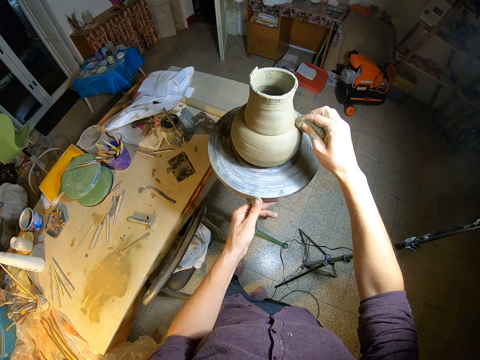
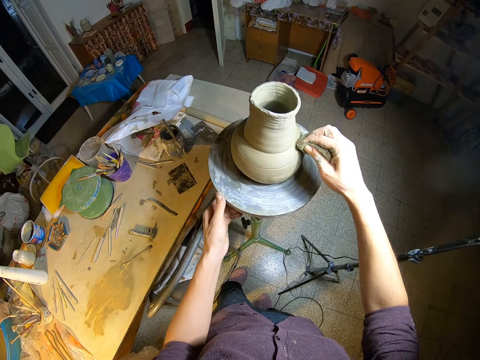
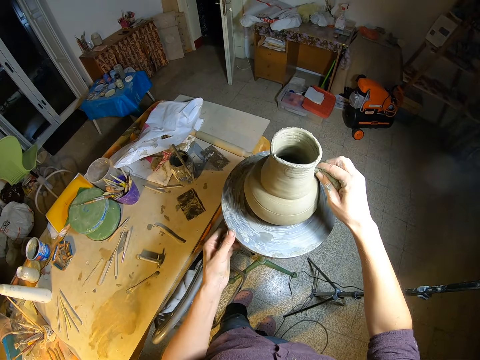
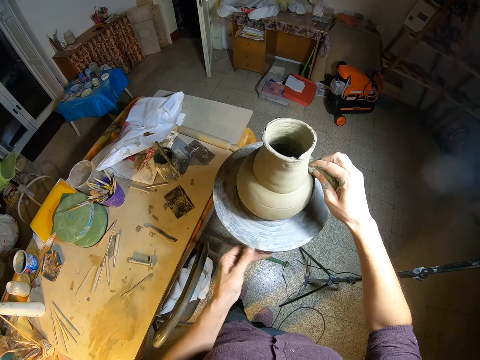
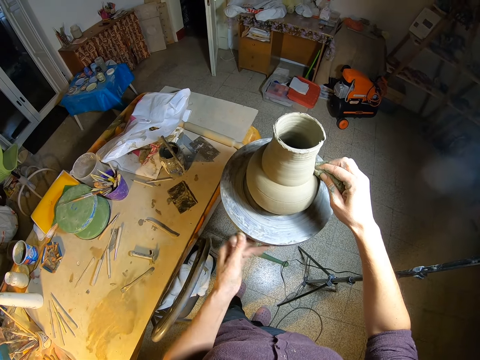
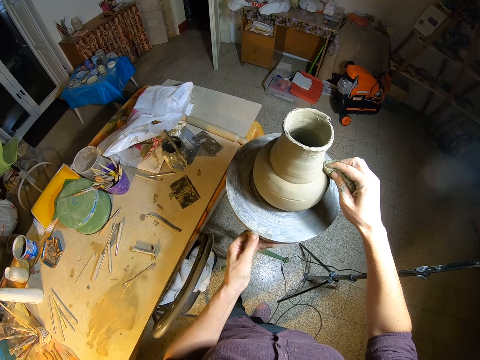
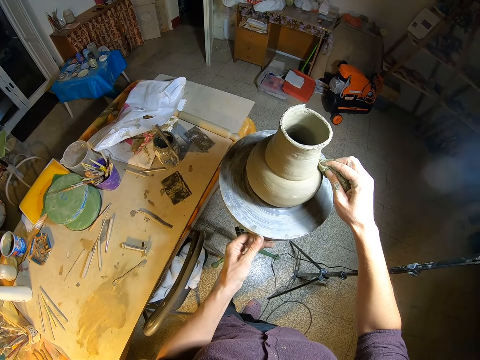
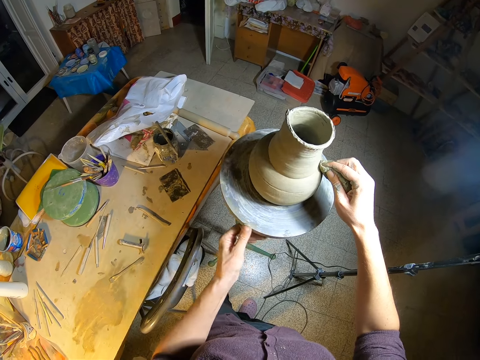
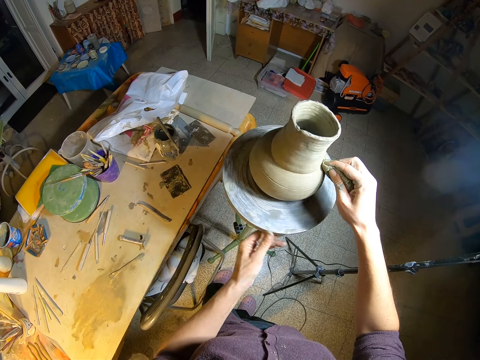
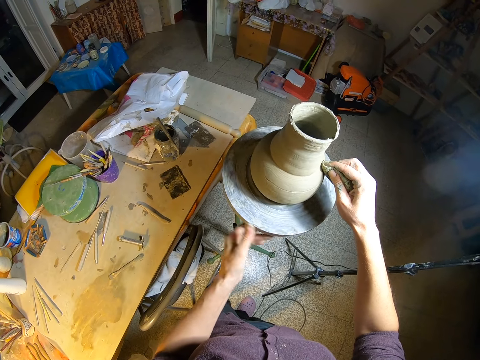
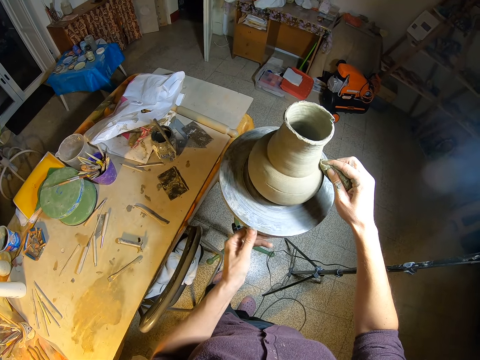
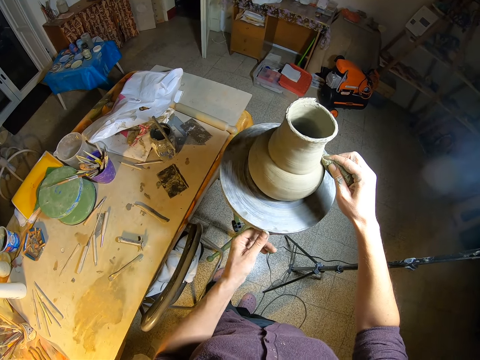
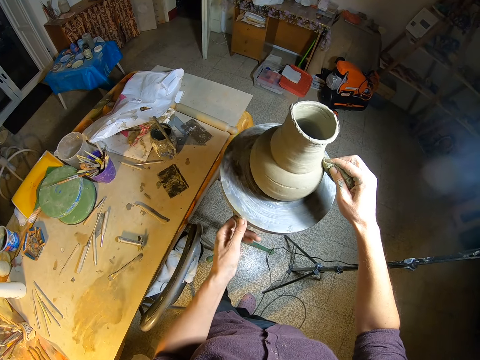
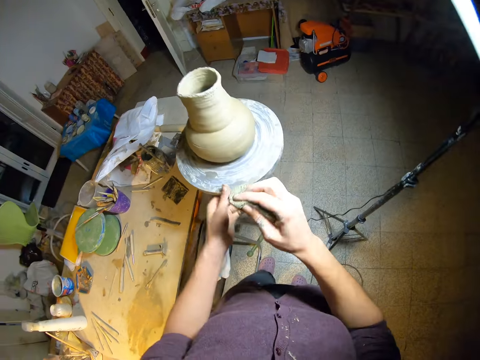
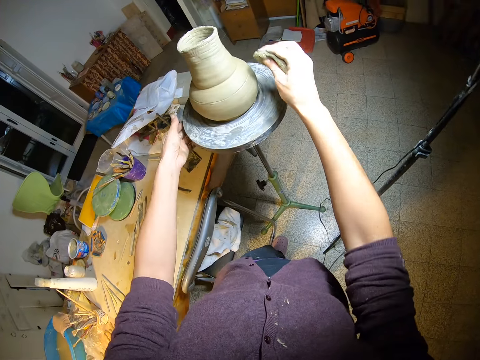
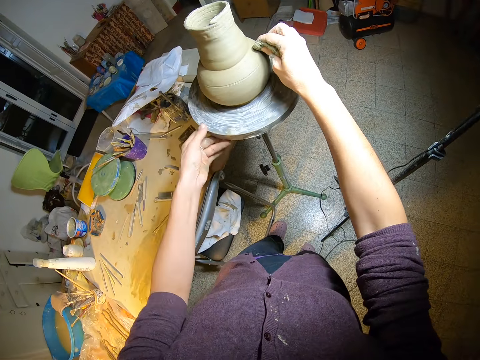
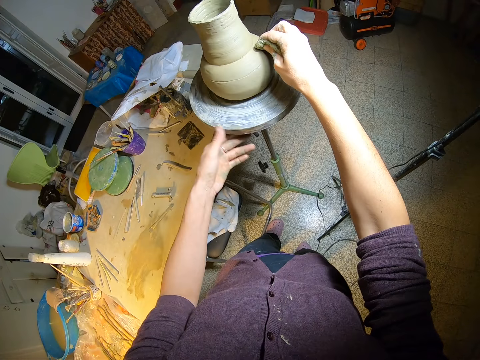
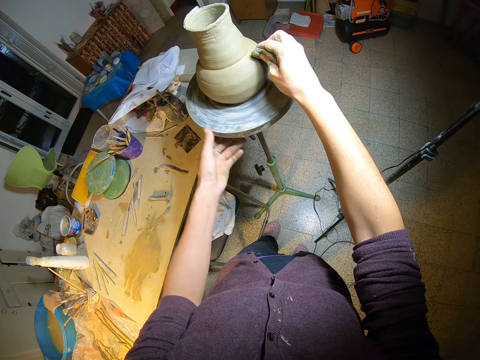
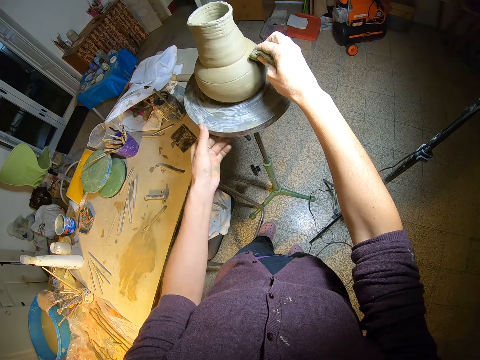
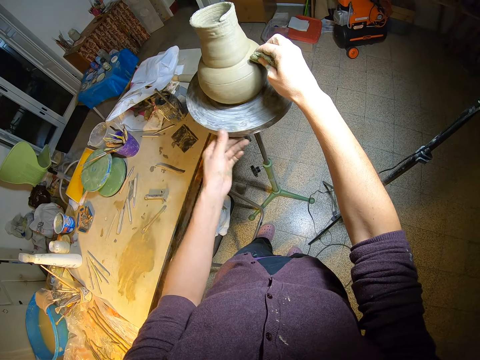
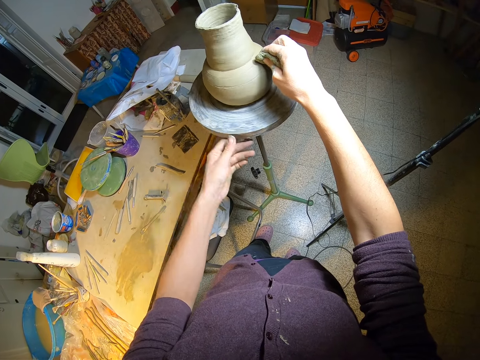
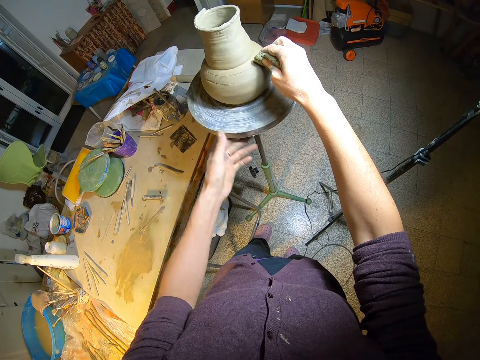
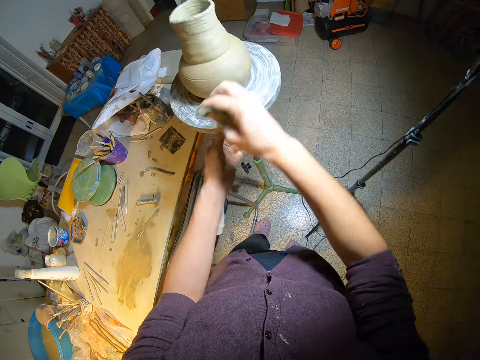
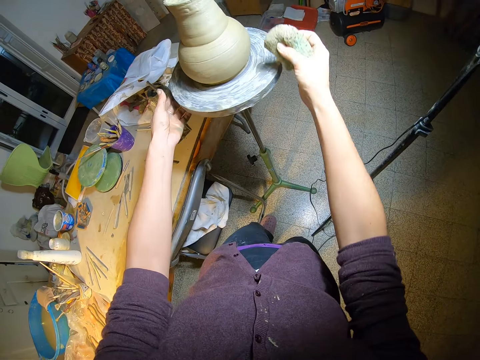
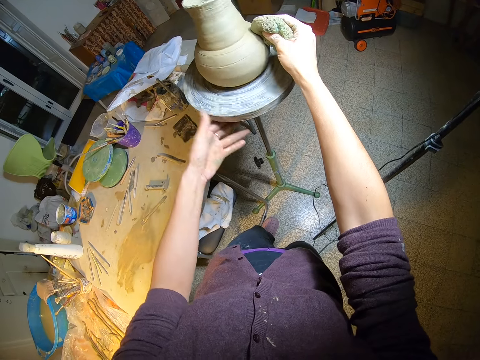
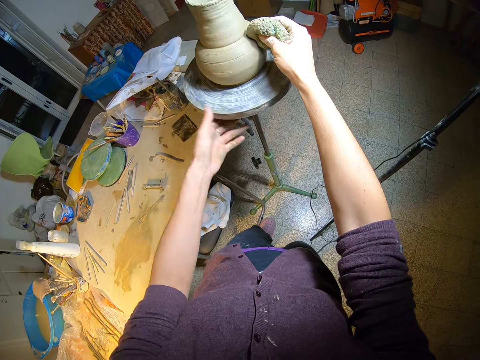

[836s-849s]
The camera wearer rotates the table and wipes the vase. They rotate the table and wipe the vase. They rotate the table and wipe the vase. They rotate the table and wipe the vase. They rotate the table and wipe the vase. They rotate the table and wipe the vase. They rotate the table and hold the table. They wipe the vase and rotate the table. They wipe the vase and rotate the table. They wipe the vase and rotate the table. They wipe the vase and rotate the table. They wipe the vase. They wipe the vase again. They rotate the table, wipe the vase and rotate the table. They rotate the table again. They hold the table, rotate the table and wipe the vase.

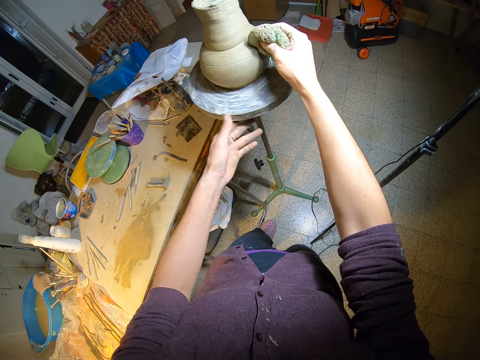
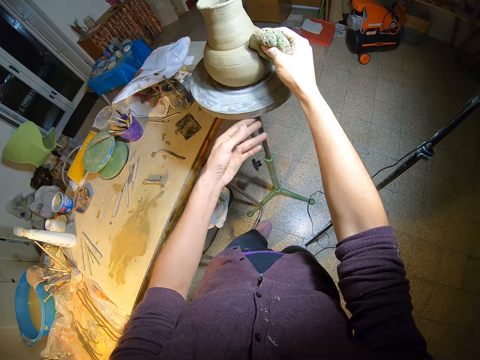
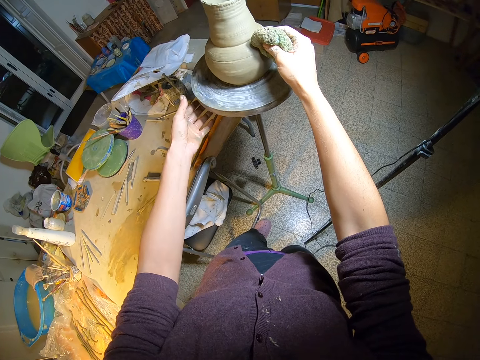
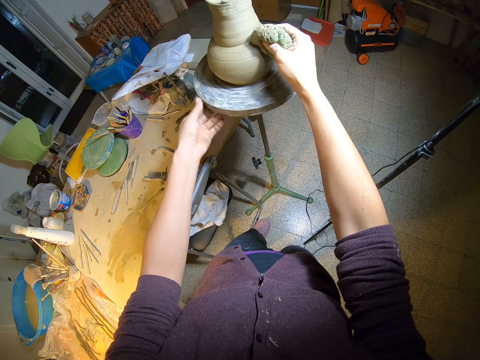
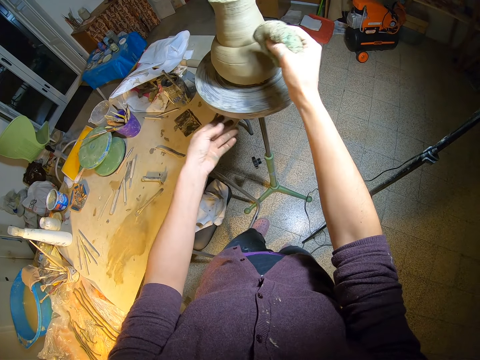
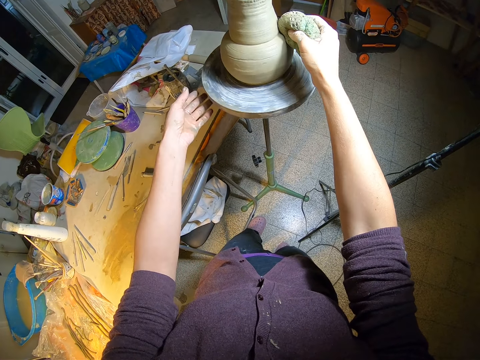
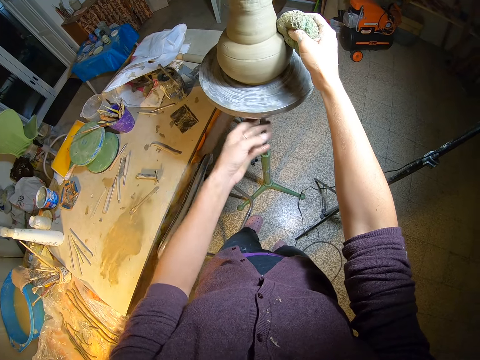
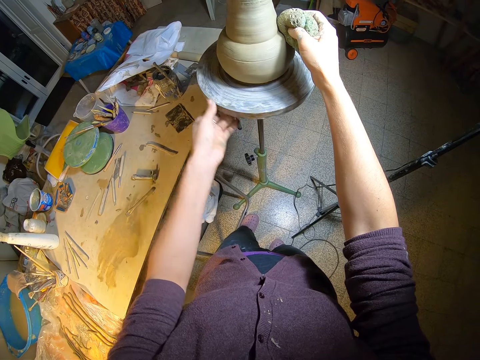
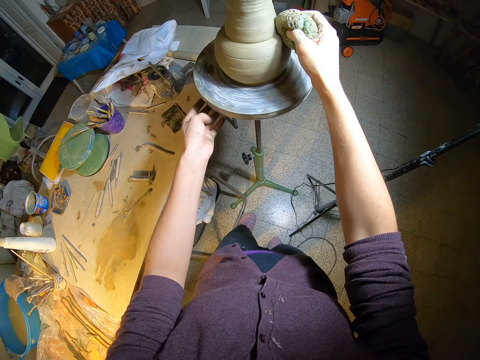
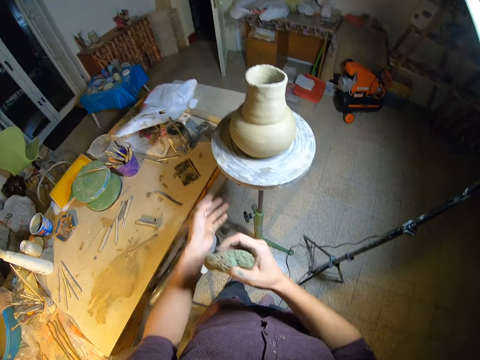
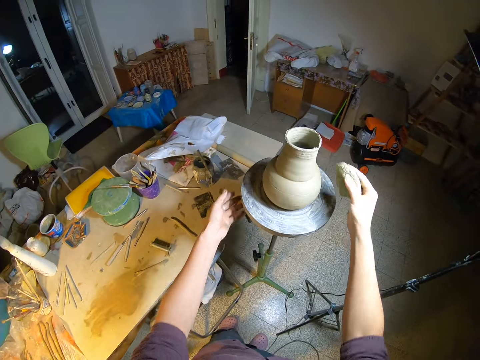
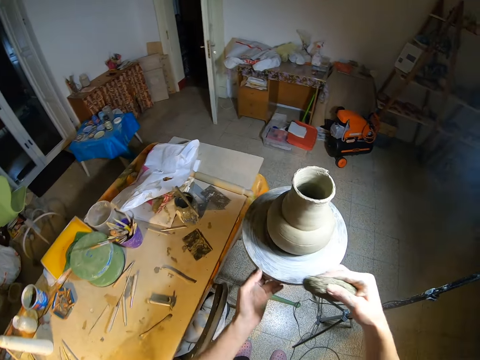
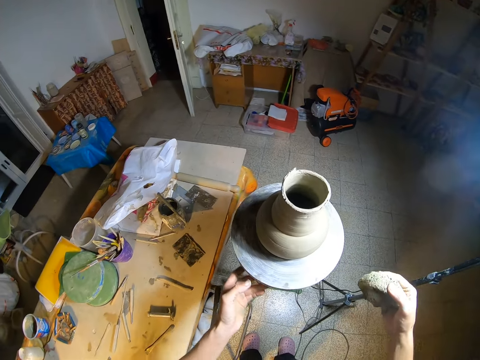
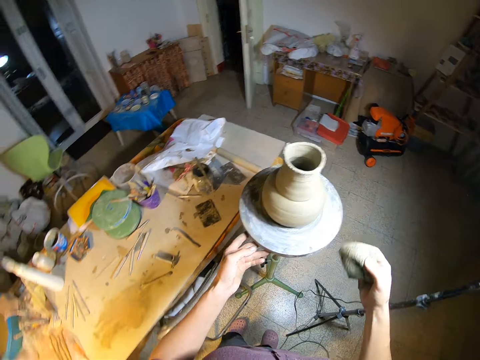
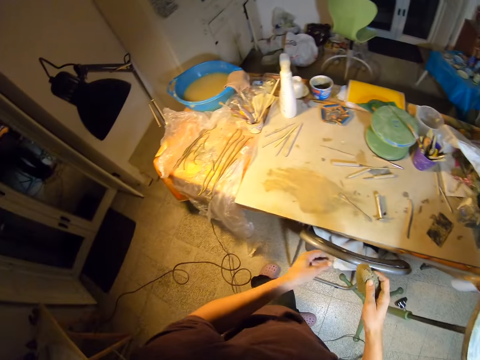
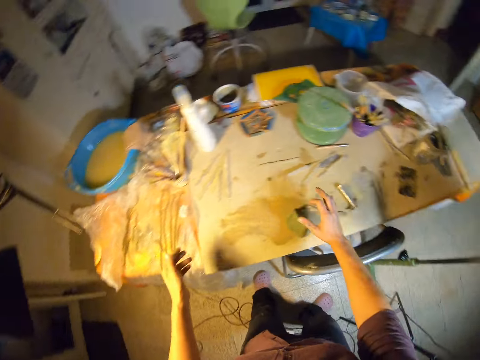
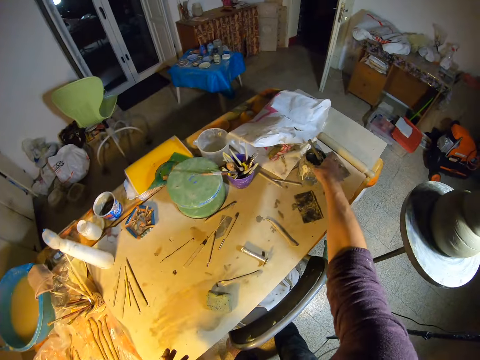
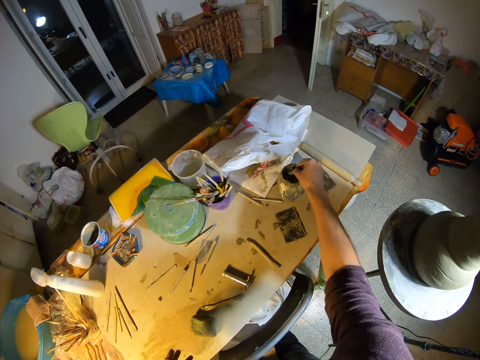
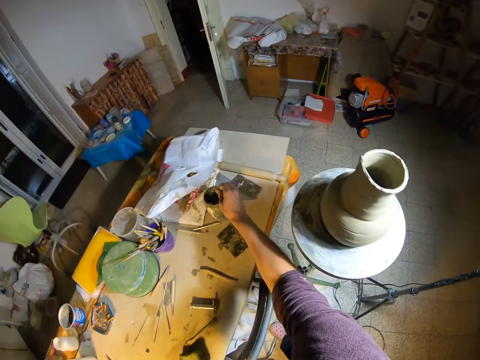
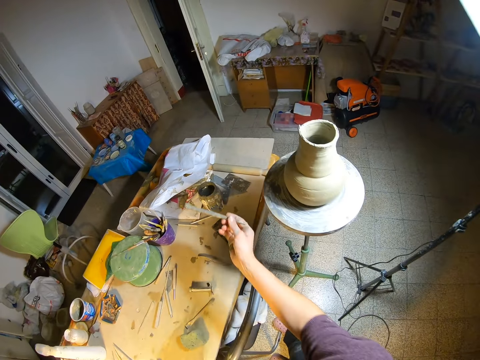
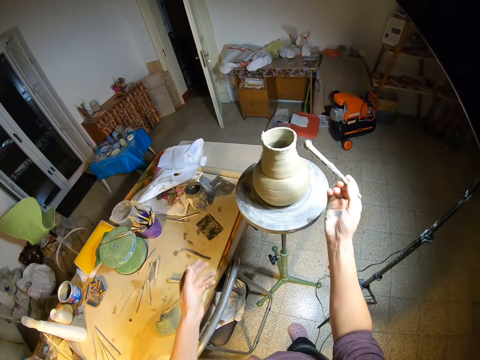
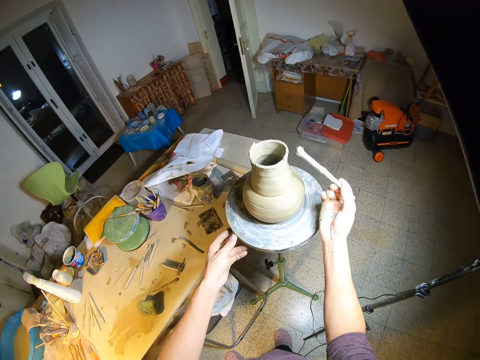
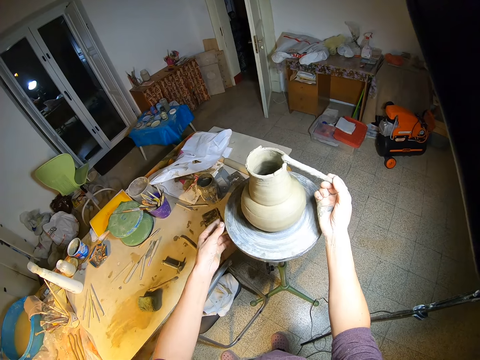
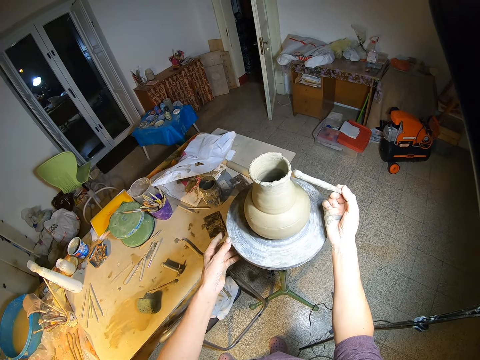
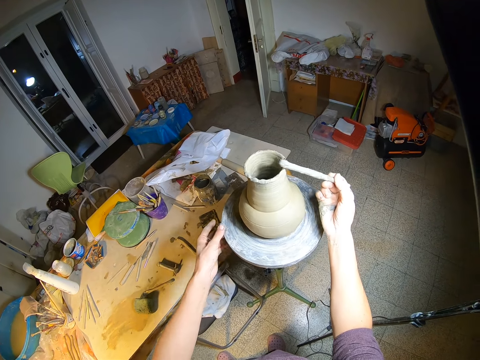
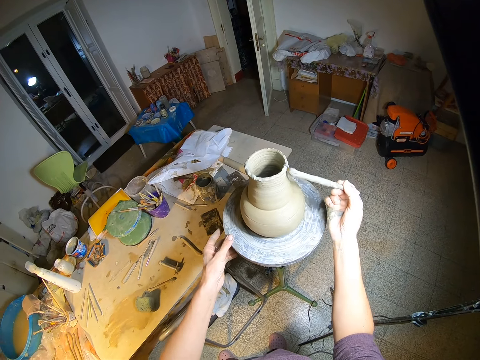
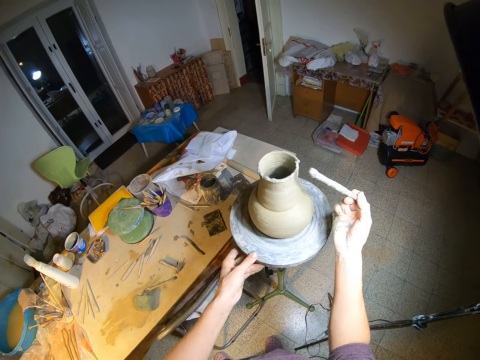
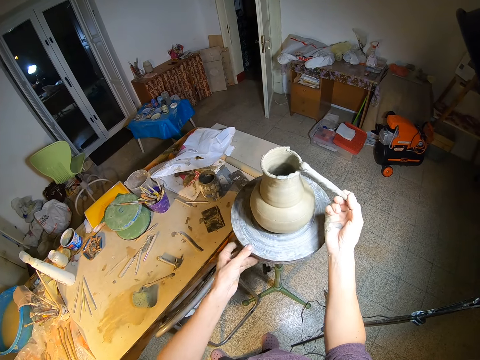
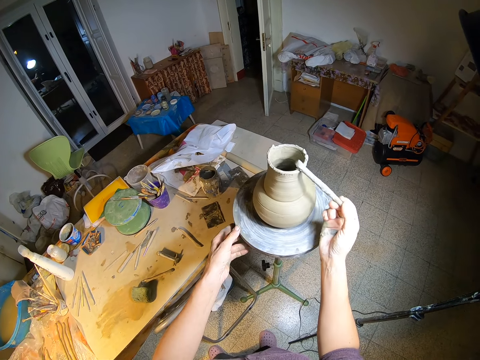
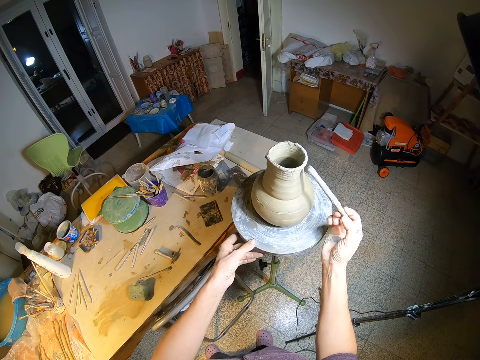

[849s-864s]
The camera wearer rotates the table and wipes the vase. She rotates the table and wipes the vase. She rotates the table and wipes the vase. She rotates the table and wipes the vase. She rotates the table and wipes the vase. She holds the table, wipes the vase and rotates the table. She holds the table. She turns to the table. She drops the towel on a table with her right hand. She carries a stick with her right hand. She dips the stick into a container. She picks up a paint brush. She uses the stick on the tip of the pottery clay vase. She holds the table by the left hand. She turns the pottery wheel with her left hand. She paints the vase. She rotates the table anticlockwise and paints the vase. She rotates the table anticlockwise and paints the vase.
